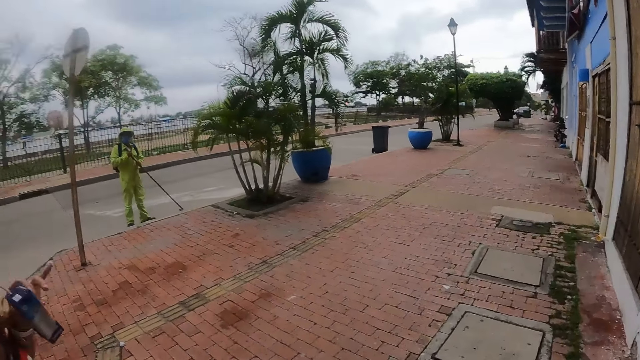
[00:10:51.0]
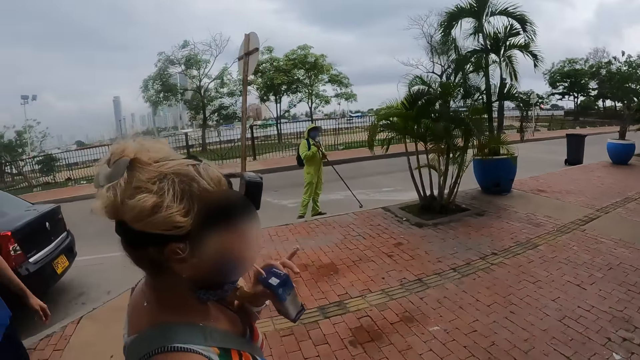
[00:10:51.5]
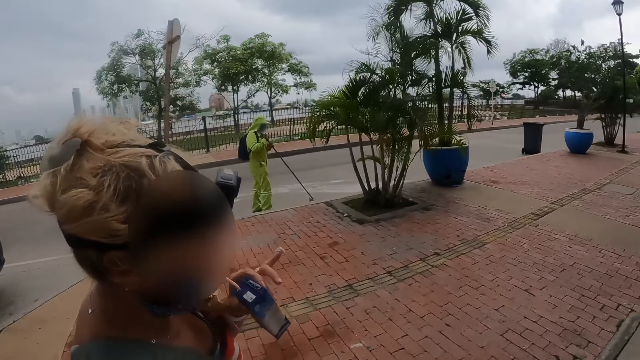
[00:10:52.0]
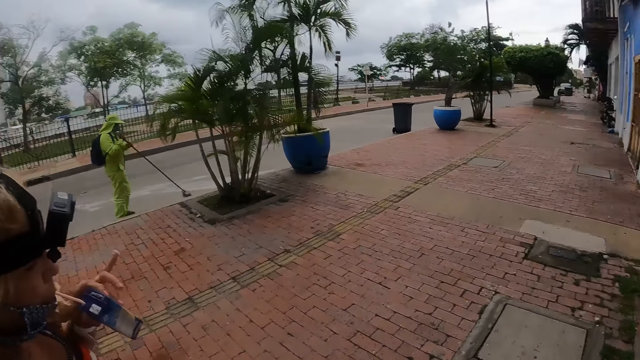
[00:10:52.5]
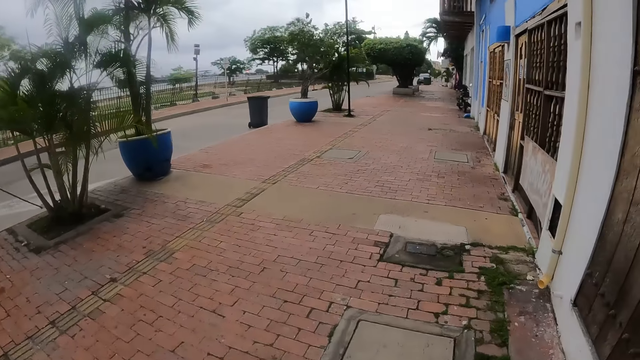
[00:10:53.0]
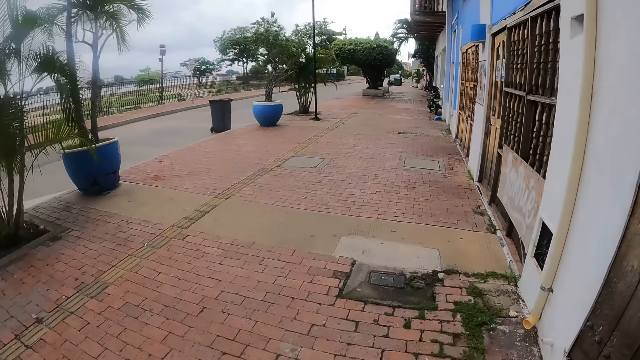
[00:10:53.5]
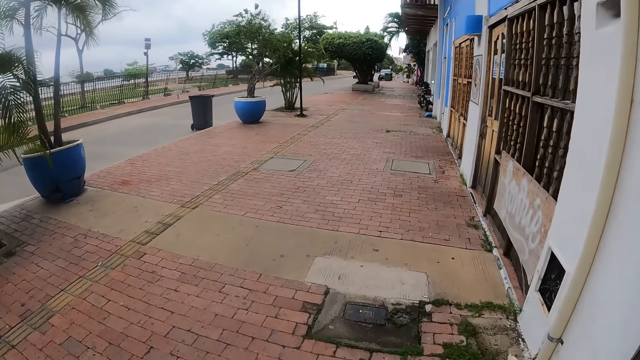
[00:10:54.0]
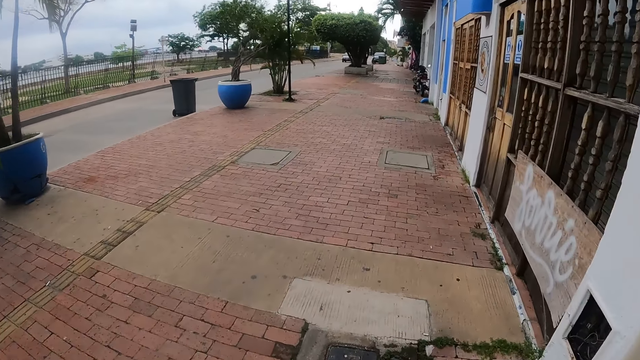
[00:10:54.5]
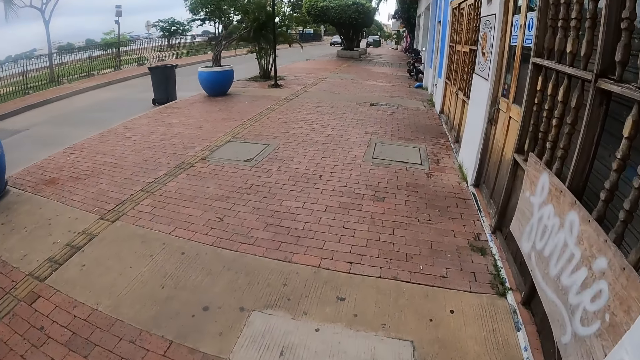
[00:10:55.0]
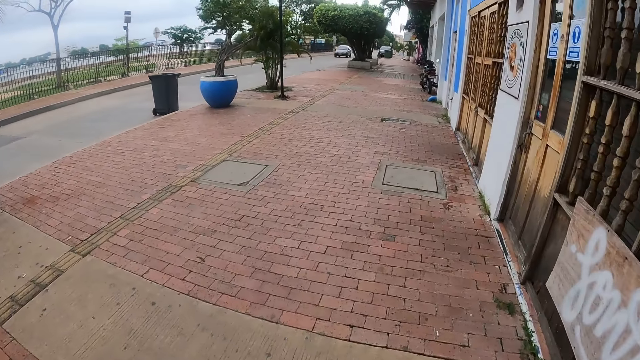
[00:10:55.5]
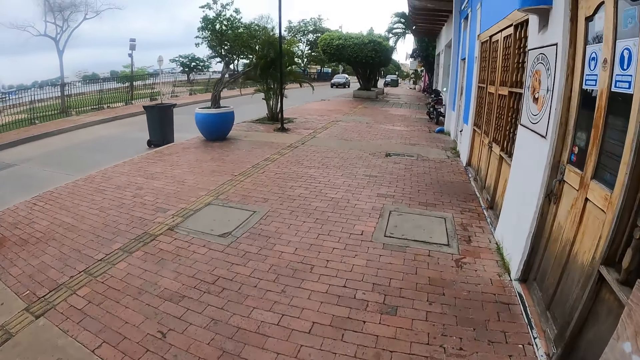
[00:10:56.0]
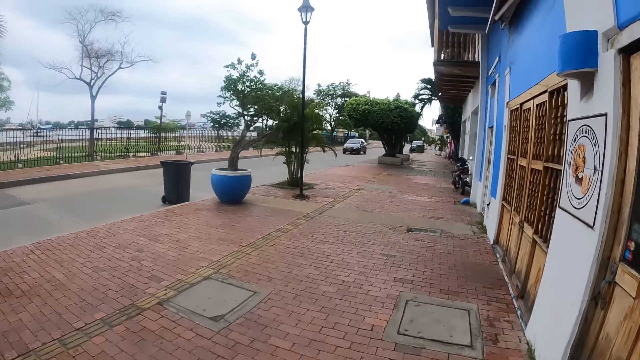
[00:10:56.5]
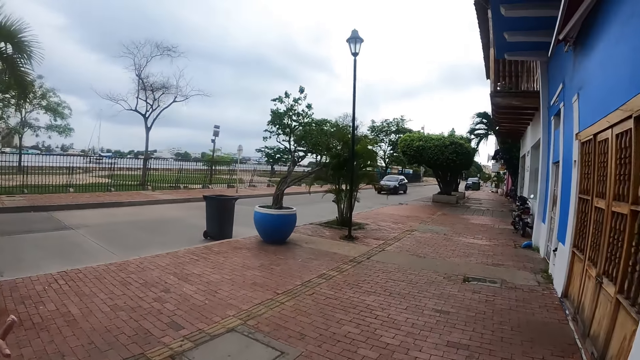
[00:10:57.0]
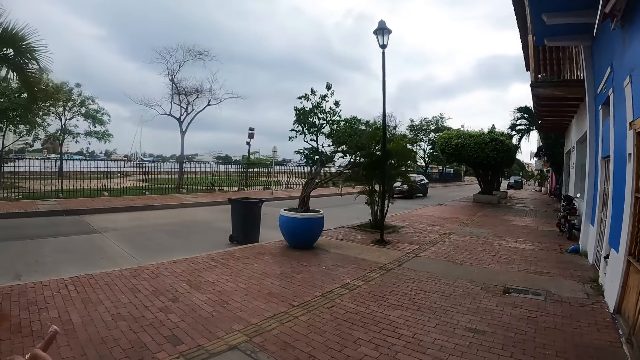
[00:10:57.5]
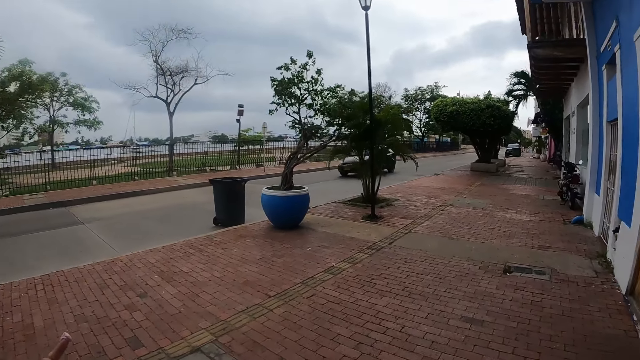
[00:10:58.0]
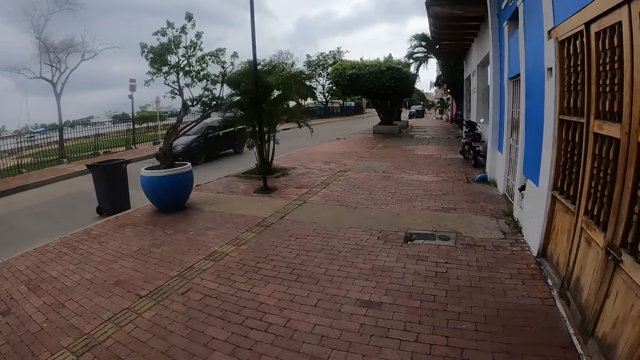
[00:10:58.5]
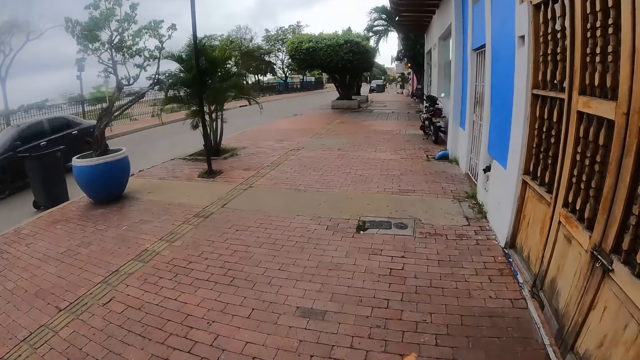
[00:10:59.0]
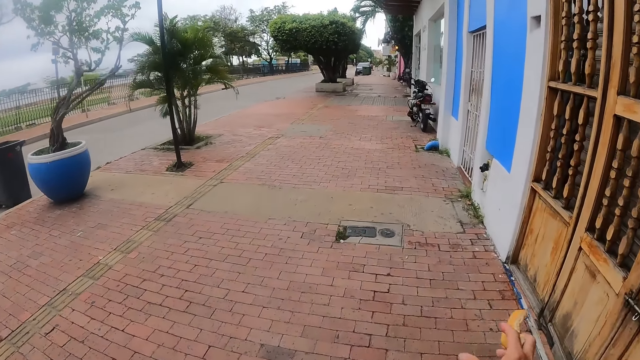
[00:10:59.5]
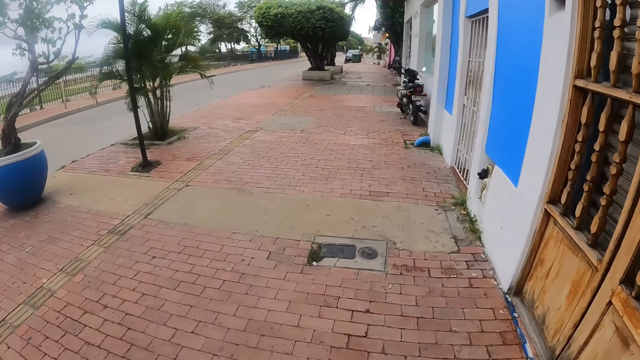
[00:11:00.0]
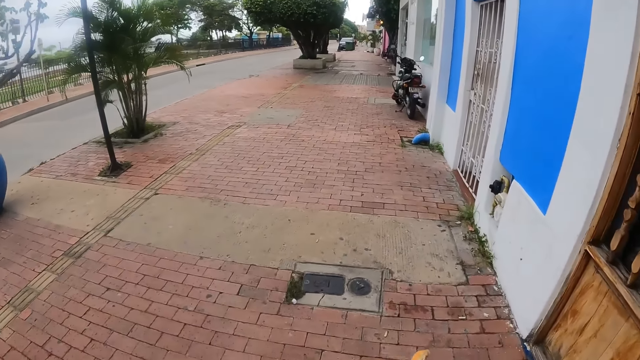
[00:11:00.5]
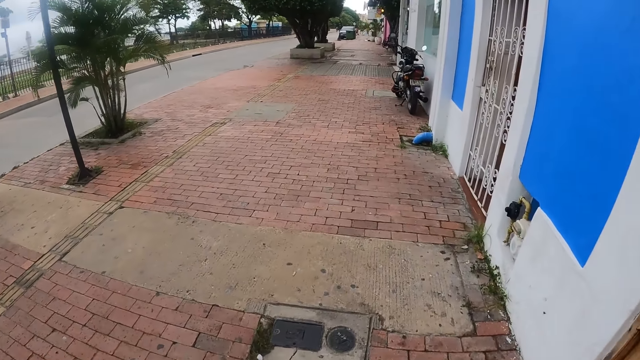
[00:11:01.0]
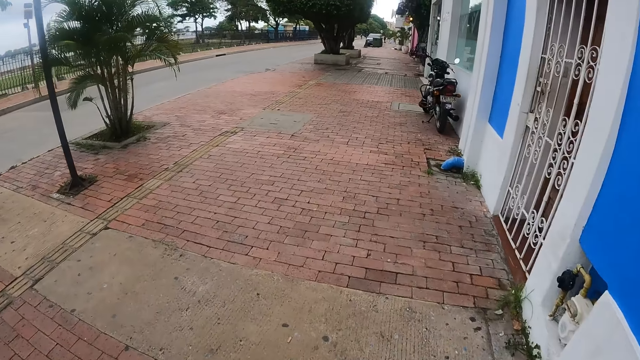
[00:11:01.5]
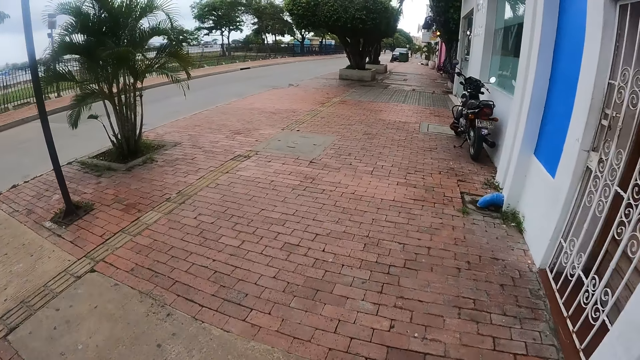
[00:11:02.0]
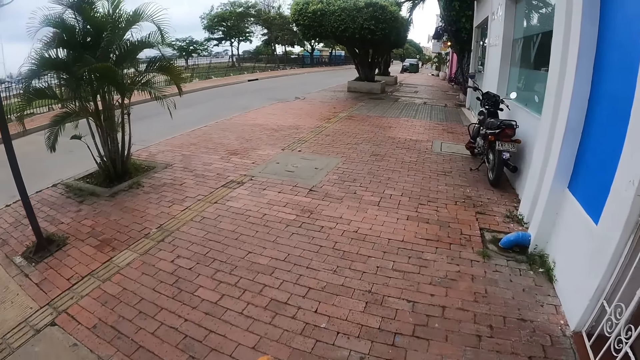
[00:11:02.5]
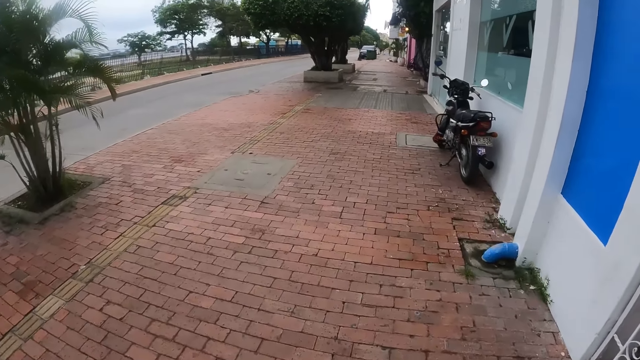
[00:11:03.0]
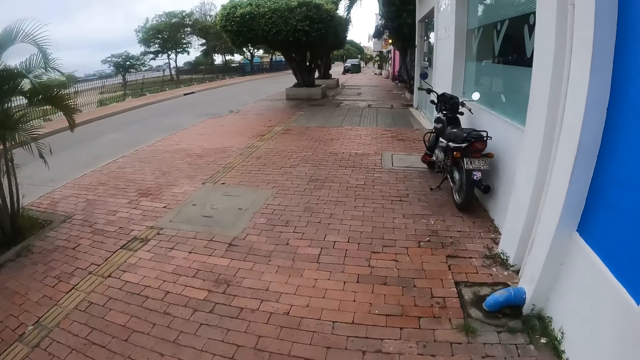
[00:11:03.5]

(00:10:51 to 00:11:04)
The camera wearer gestures.

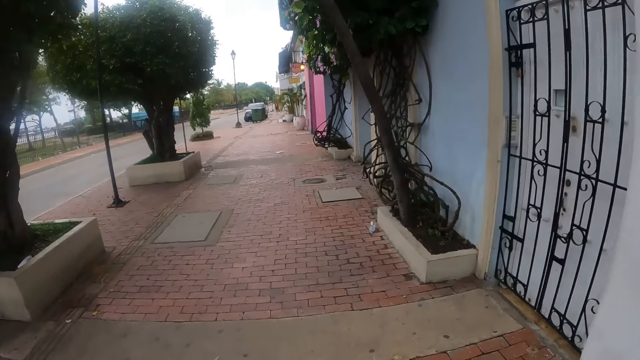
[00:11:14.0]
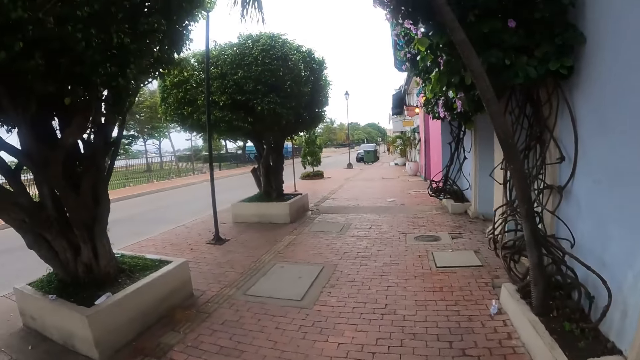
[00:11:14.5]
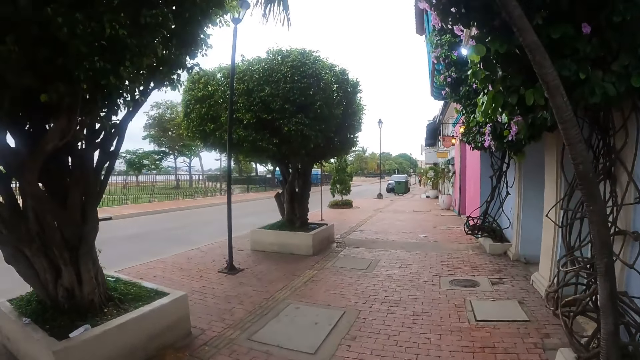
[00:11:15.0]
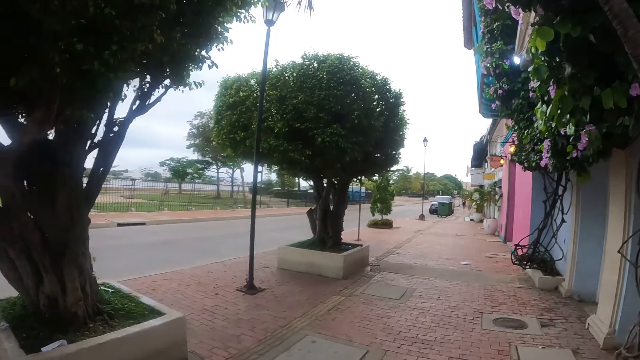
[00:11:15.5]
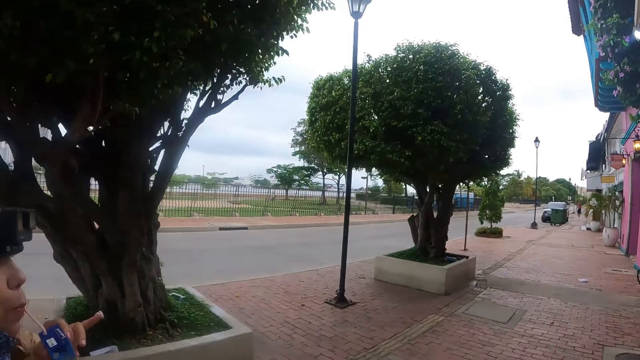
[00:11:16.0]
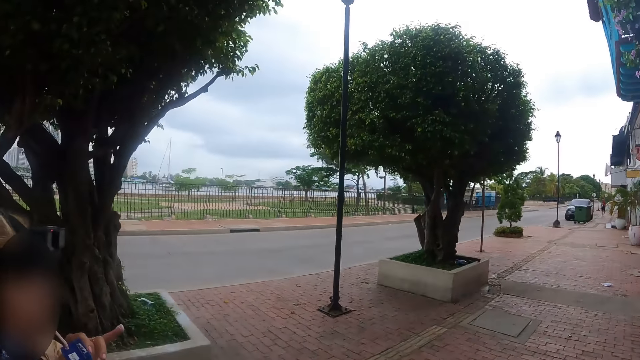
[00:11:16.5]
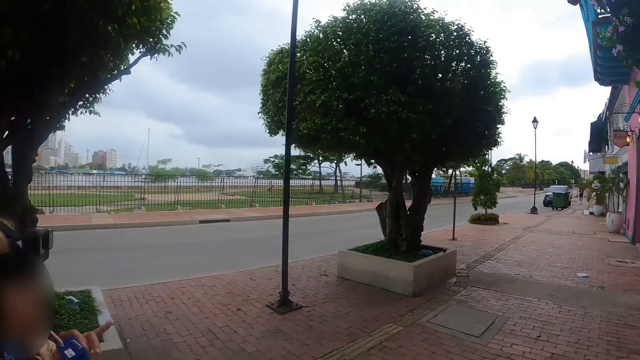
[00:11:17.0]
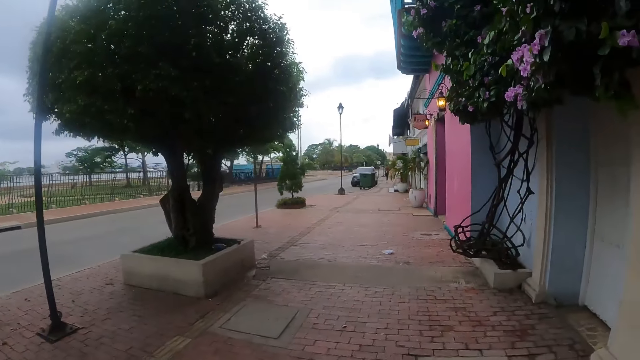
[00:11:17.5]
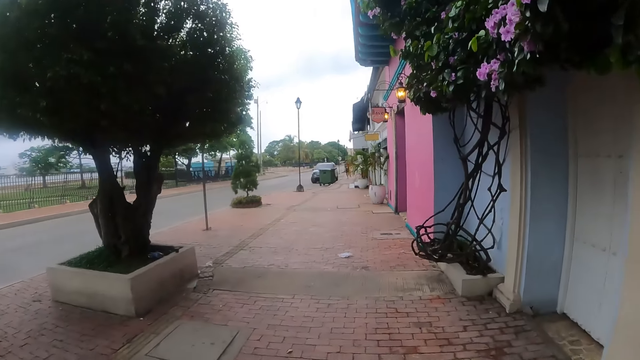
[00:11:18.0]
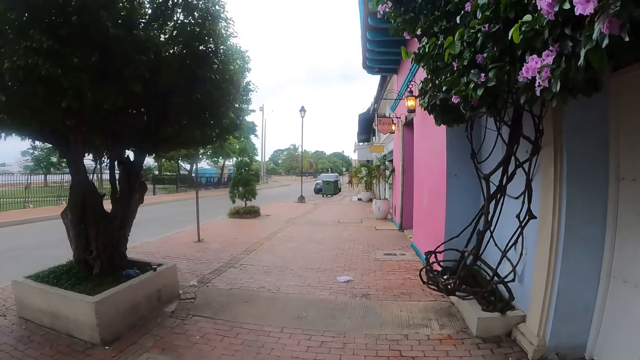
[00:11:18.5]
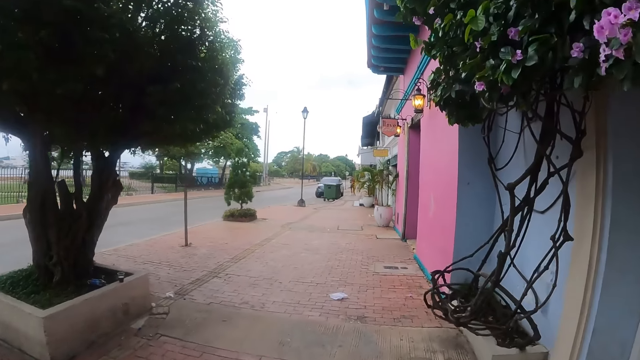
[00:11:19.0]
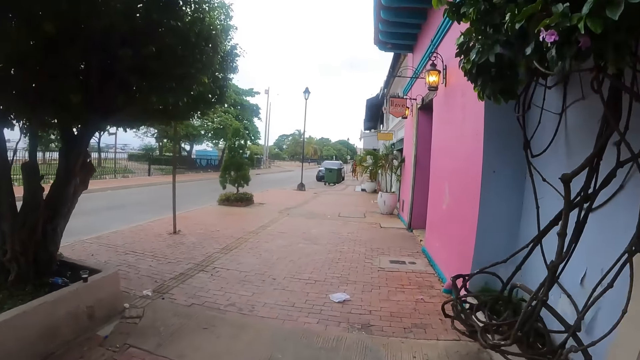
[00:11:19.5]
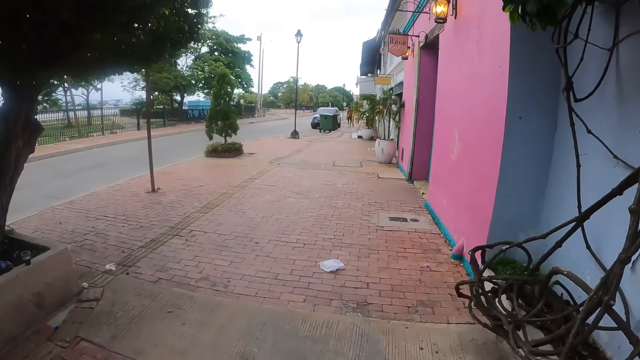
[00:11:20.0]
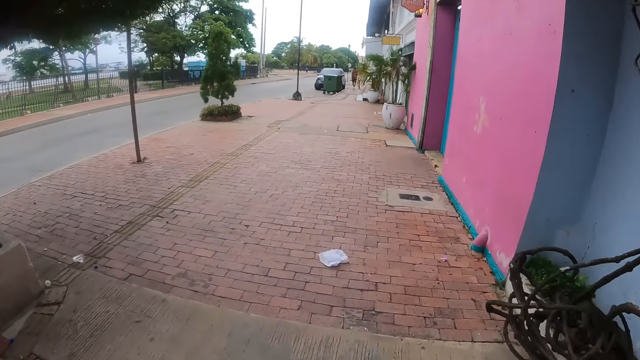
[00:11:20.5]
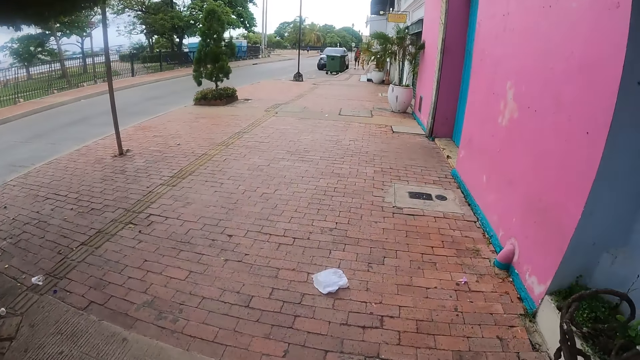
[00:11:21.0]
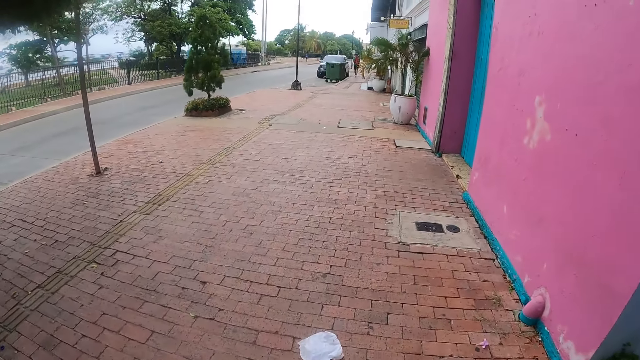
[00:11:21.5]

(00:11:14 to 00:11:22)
A woman drinks the packet drink.
